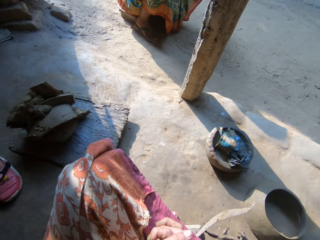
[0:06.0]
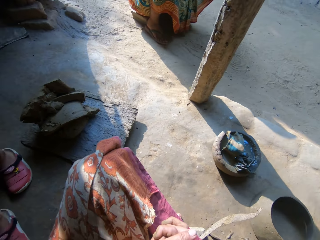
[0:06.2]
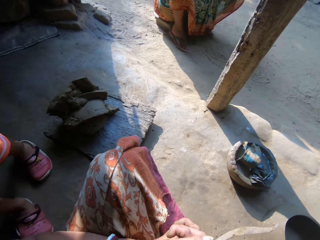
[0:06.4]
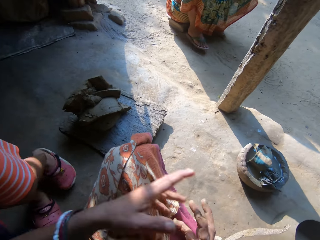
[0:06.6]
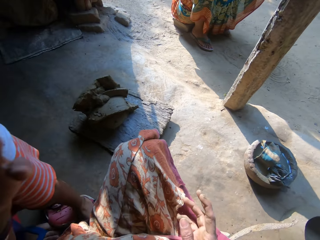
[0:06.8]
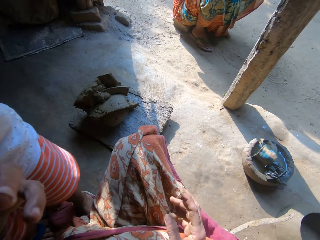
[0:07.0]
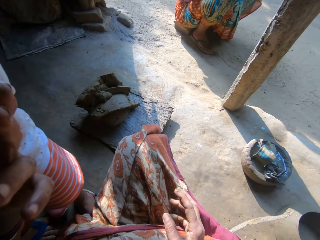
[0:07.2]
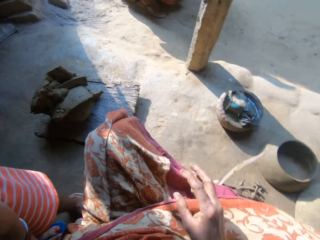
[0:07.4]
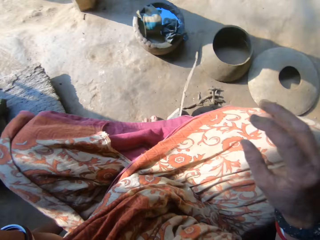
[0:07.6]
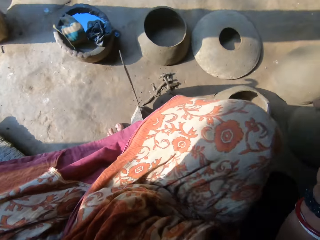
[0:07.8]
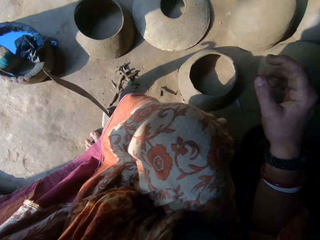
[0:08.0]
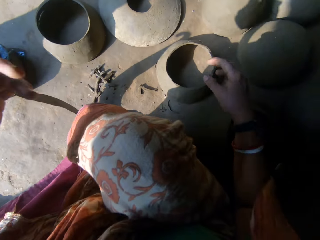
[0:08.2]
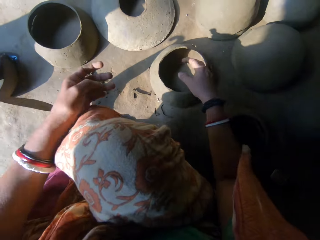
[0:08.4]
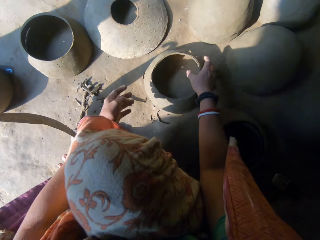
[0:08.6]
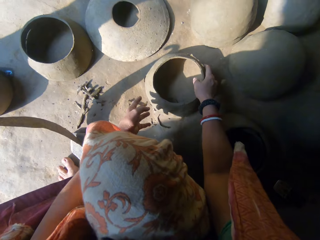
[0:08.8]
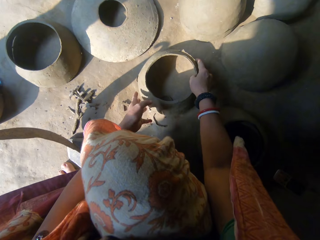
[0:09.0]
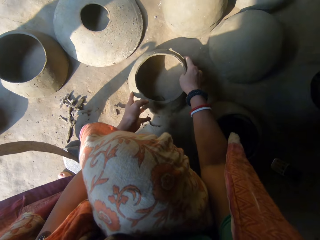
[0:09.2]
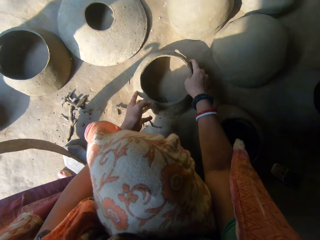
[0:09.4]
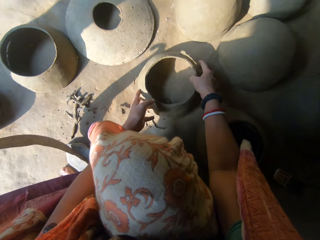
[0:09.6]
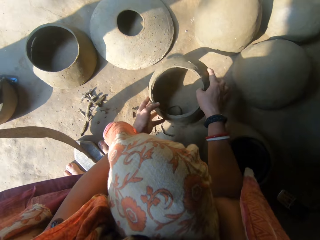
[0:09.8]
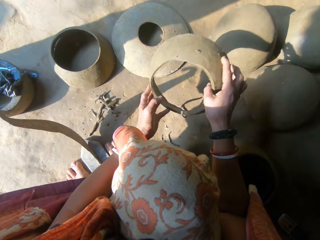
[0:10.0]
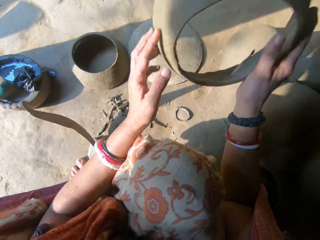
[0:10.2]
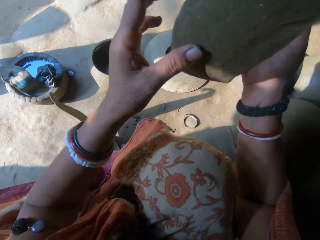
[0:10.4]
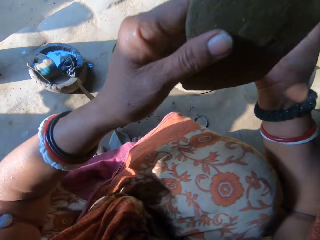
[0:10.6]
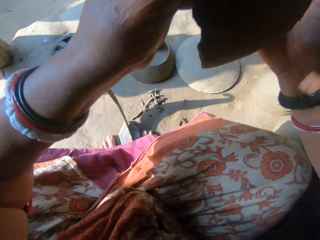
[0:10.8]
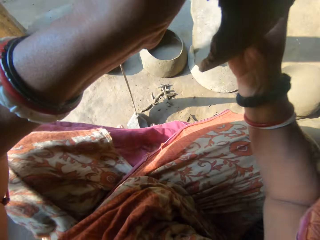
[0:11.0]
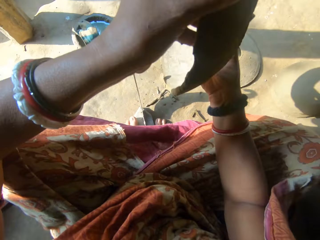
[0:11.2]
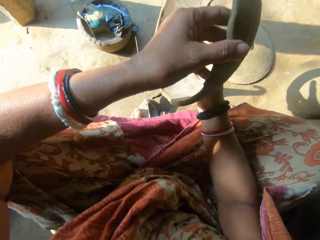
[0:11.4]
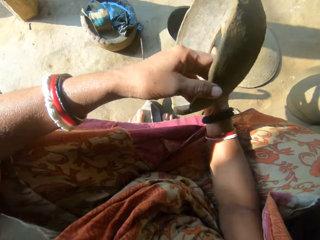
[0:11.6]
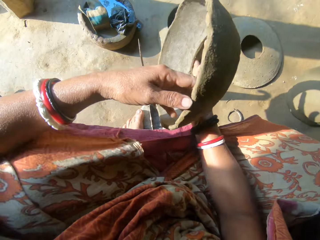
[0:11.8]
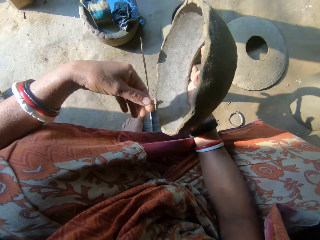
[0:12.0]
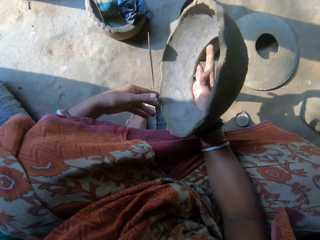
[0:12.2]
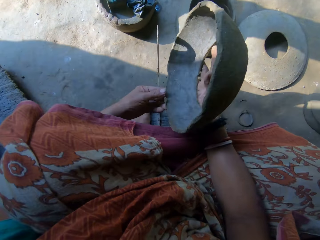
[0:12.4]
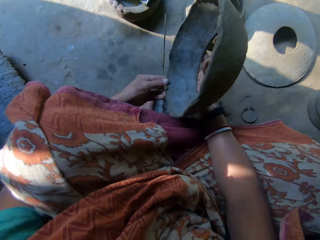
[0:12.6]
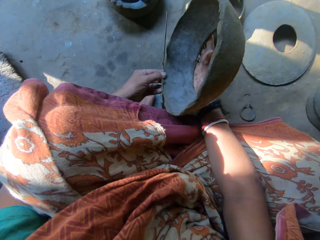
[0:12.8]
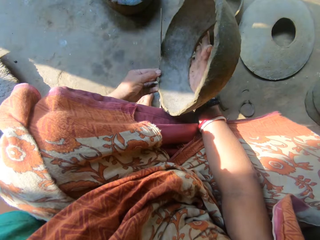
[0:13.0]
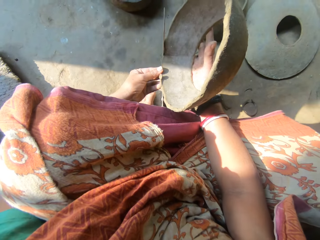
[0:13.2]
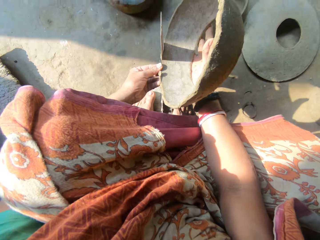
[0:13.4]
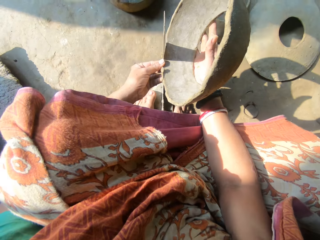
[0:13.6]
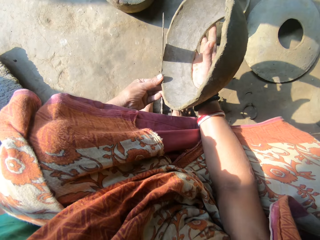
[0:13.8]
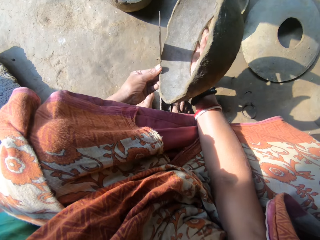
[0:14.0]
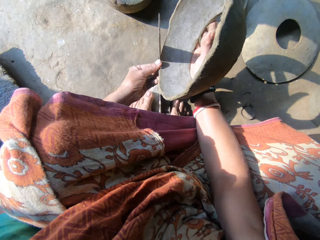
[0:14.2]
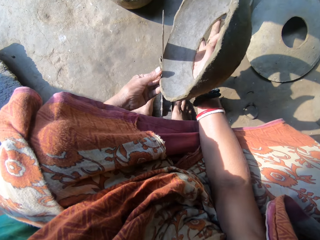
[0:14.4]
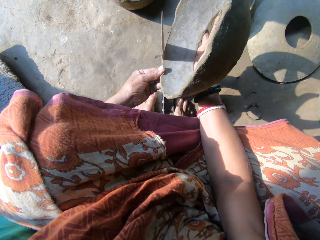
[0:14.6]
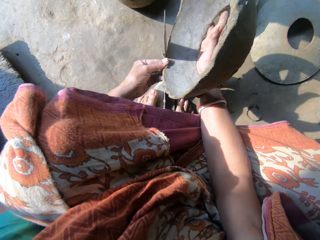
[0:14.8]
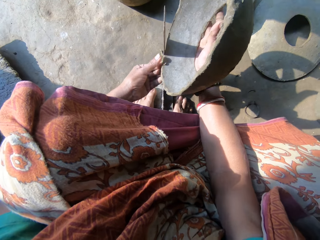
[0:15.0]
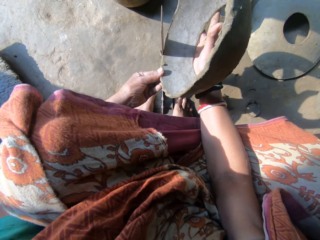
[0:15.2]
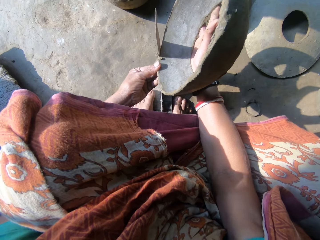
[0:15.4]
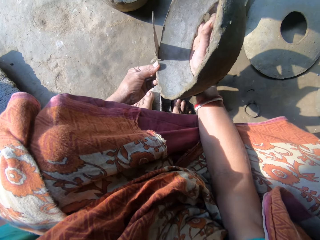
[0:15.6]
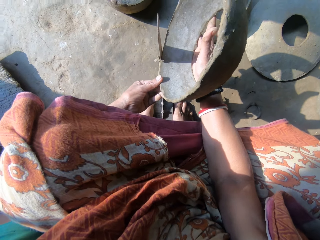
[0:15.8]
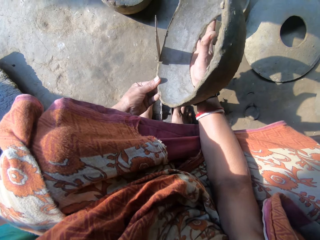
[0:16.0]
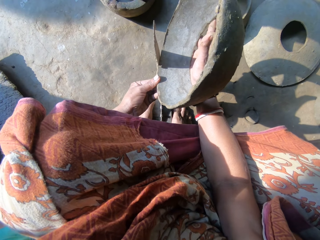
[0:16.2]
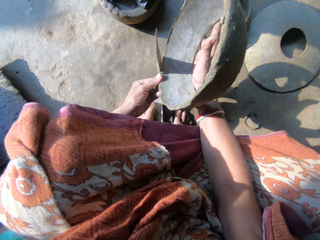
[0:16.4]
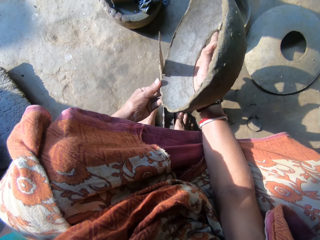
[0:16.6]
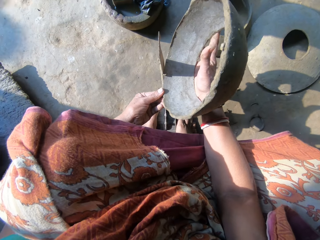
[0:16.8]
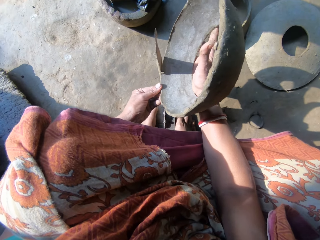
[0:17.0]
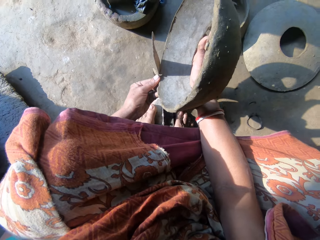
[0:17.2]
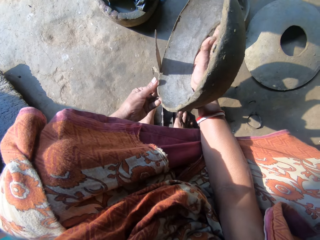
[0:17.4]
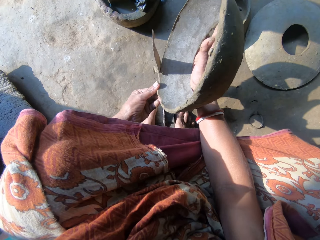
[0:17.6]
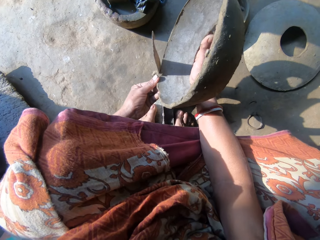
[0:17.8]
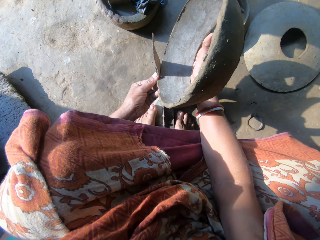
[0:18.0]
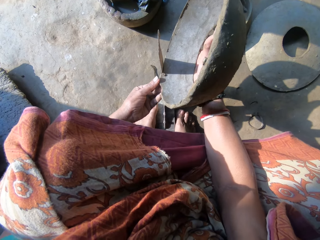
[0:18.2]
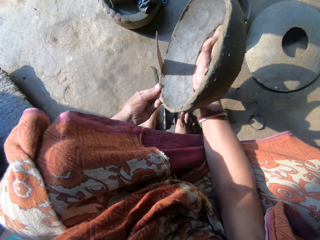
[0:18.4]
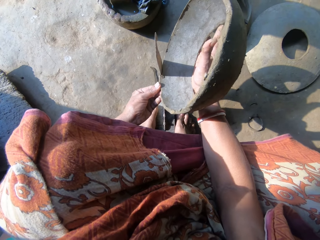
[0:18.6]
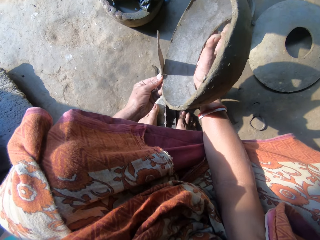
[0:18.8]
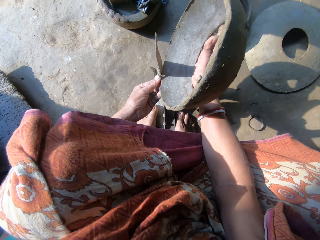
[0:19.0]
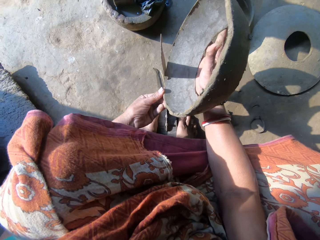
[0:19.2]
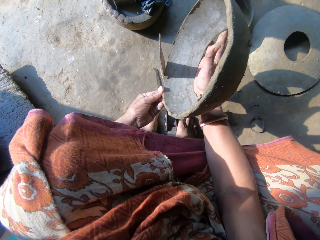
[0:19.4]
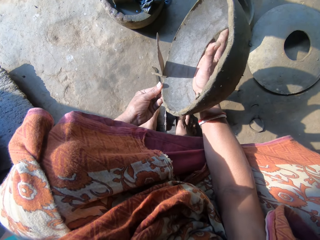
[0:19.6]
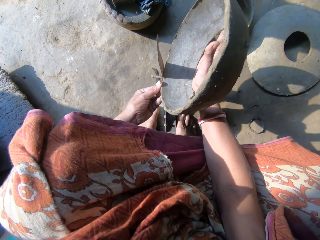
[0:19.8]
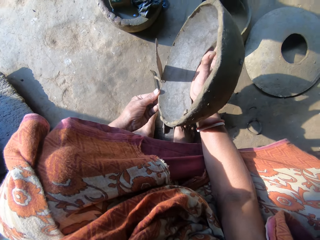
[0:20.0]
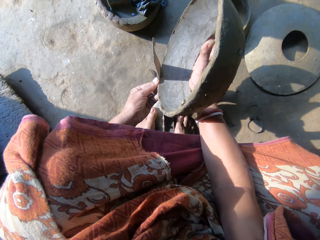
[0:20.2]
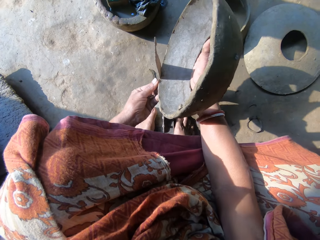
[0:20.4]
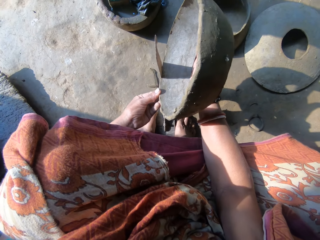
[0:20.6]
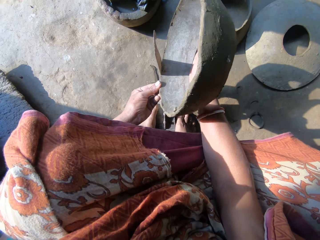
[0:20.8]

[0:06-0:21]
The camera wearer raises a hand. They take a modelled clay or piece of pot. They lift the clay. They align the pot's edges. They cut the clay on the edge. They converse.

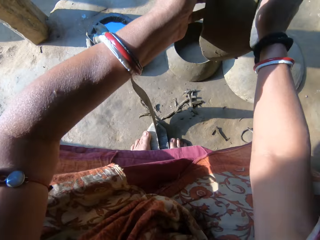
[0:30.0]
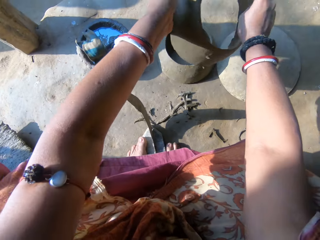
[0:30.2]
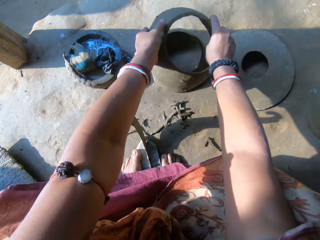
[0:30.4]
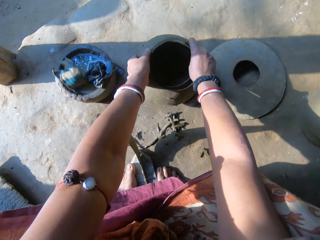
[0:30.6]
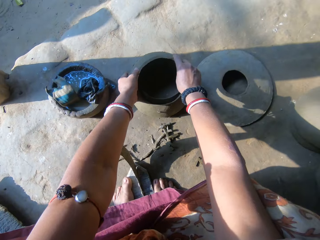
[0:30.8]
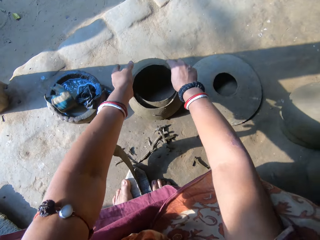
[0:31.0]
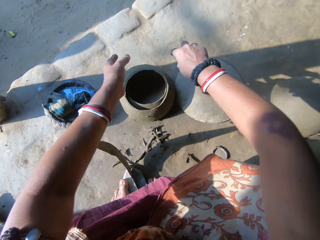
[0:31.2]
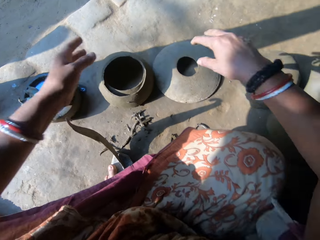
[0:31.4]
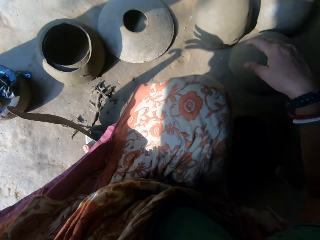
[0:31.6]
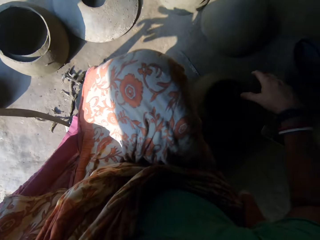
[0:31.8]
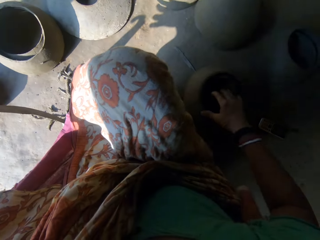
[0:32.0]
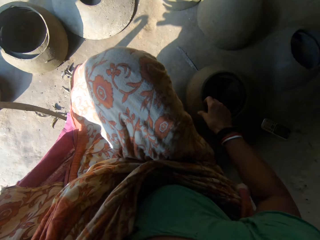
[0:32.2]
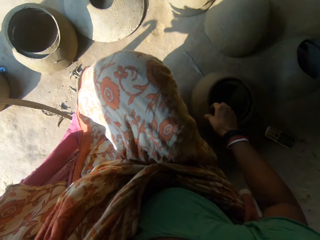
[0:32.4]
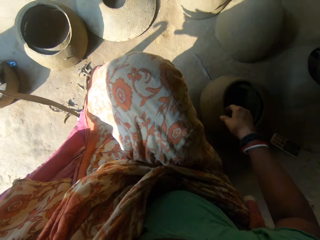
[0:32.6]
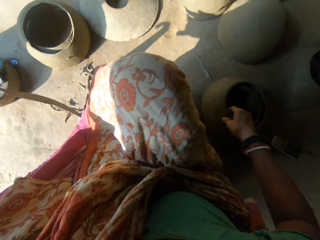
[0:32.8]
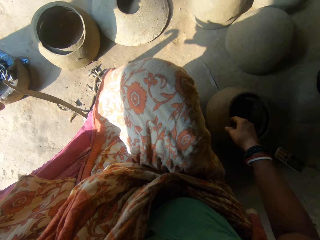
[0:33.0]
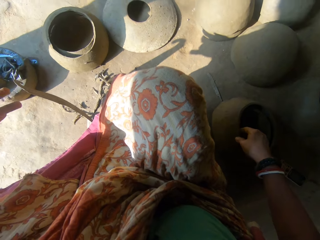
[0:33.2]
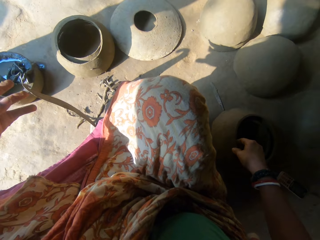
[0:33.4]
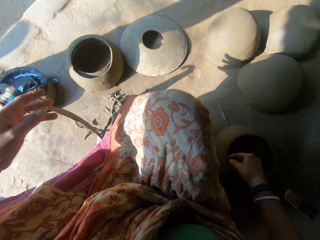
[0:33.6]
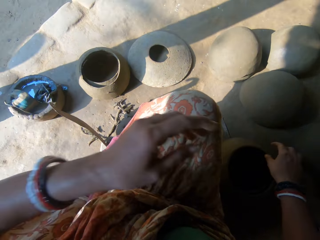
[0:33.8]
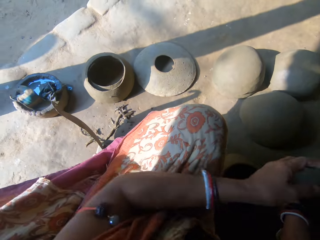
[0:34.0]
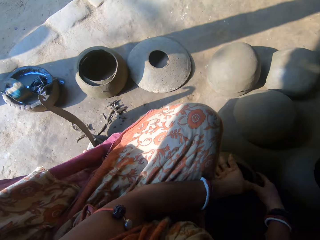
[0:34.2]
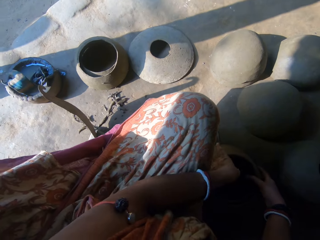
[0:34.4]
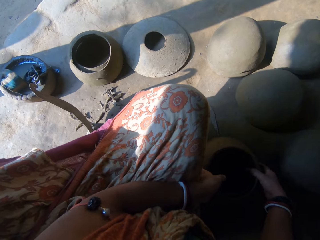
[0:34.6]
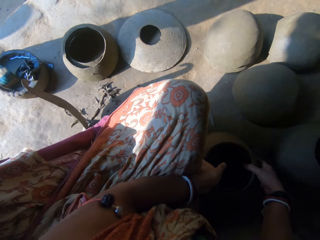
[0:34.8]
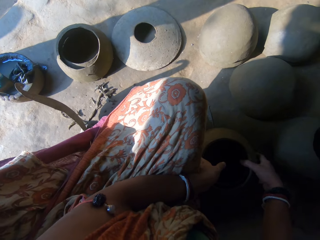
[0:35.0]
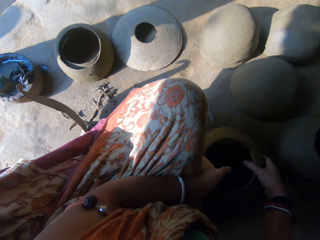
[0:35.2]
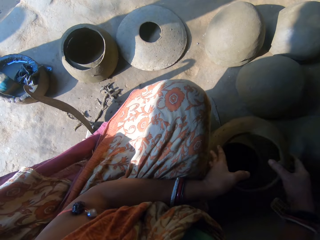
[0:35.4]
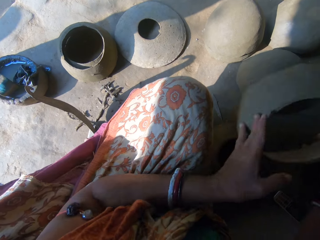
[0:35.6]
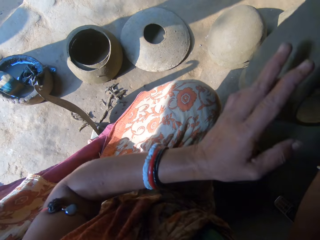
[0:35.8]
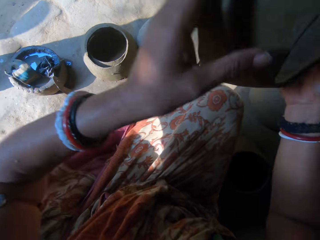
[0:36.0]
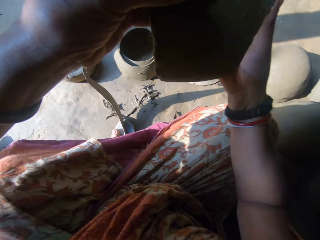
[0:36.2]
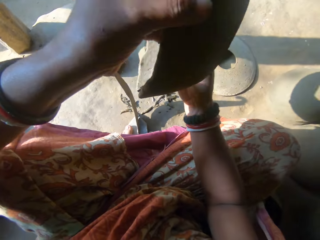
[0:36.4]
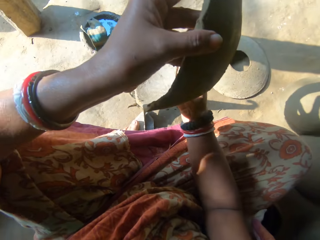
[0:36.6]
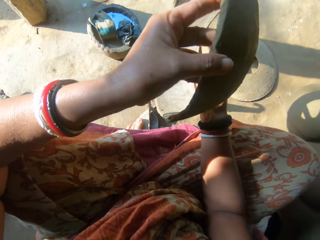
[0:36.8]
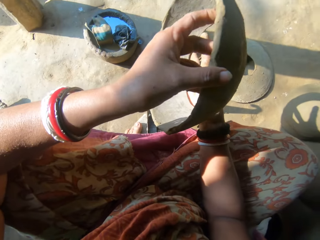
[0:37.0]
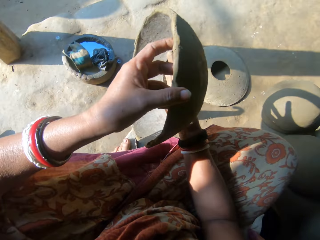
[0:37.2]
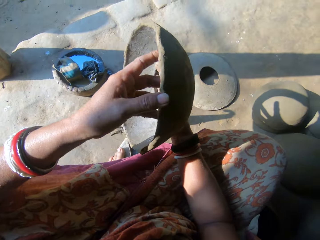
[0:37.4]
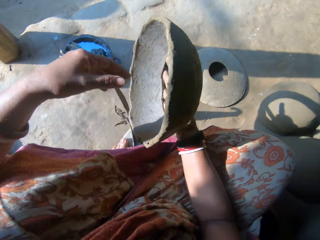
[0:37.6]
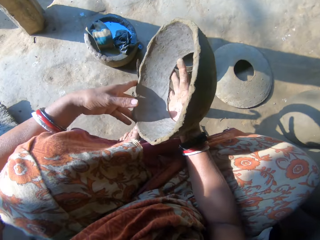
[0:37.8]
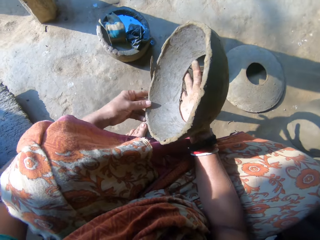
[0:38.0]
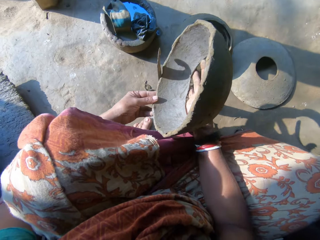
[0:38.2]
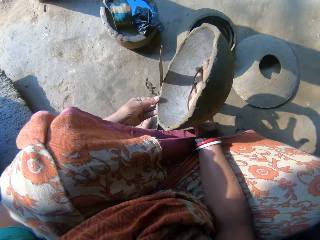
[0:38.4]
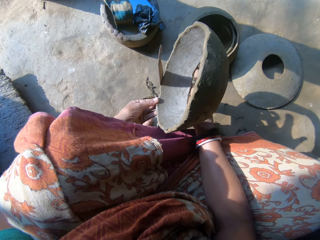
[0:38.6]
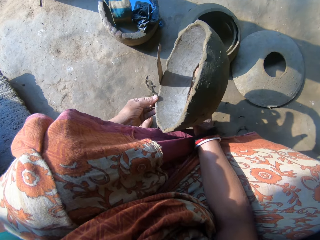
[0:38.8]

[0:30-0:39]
The camera wearer lifts the clay. They put the clay on another clay. They take another modelled clay.
